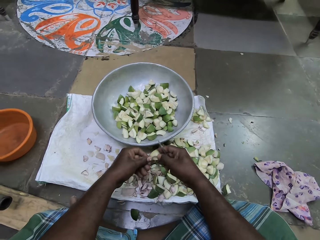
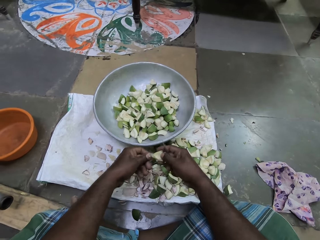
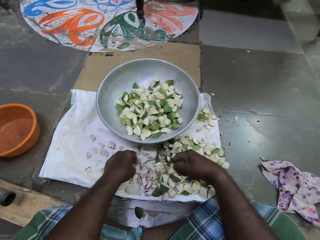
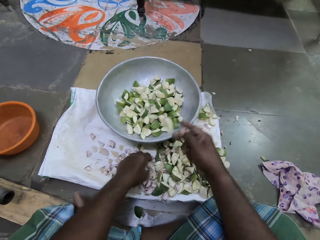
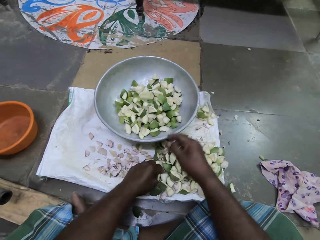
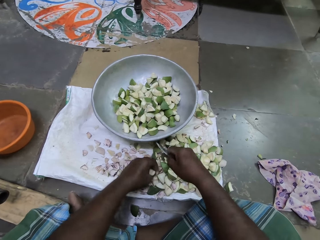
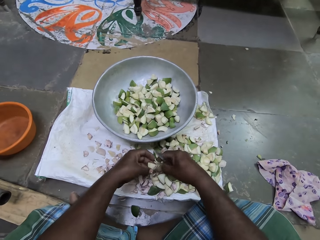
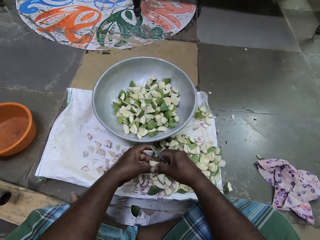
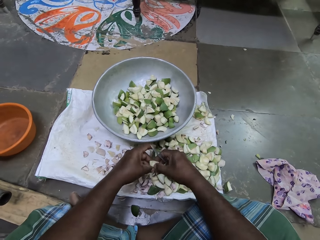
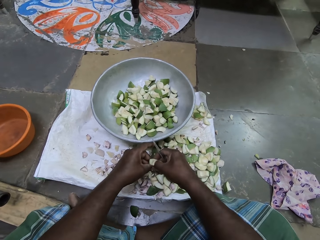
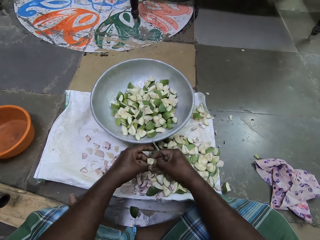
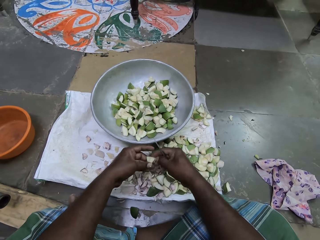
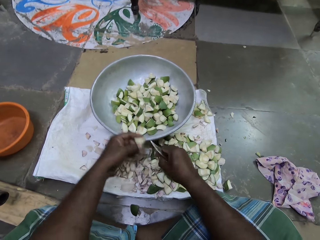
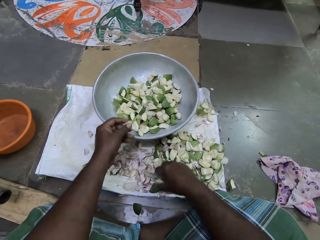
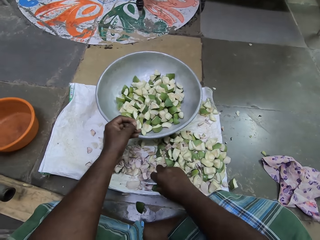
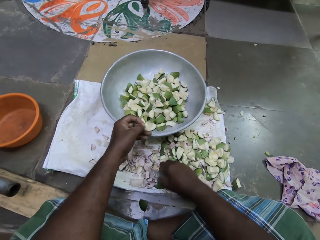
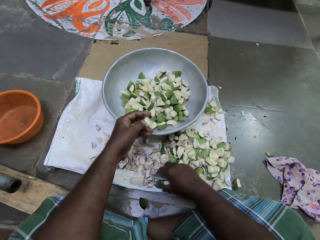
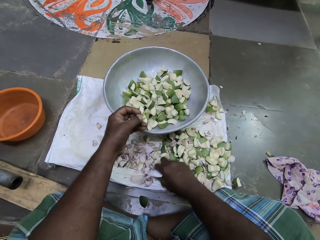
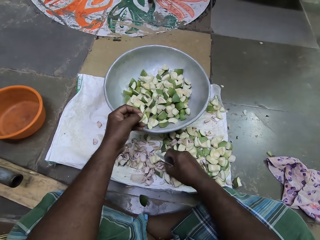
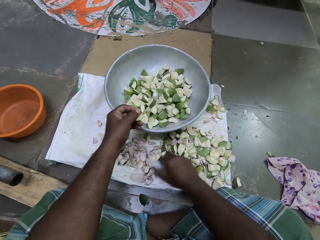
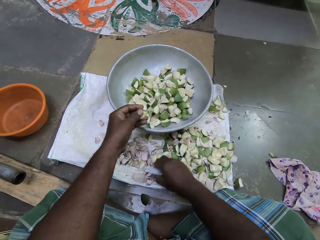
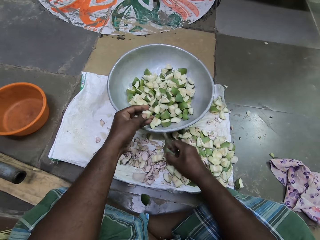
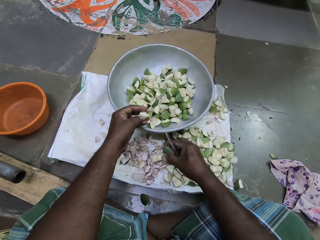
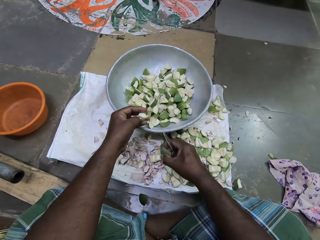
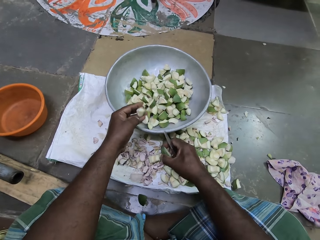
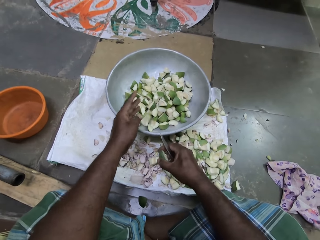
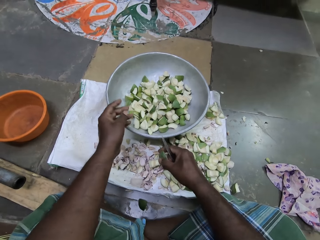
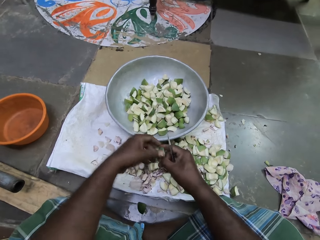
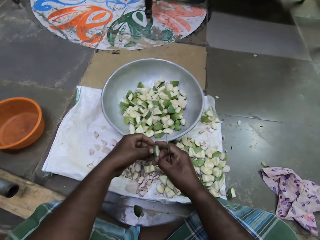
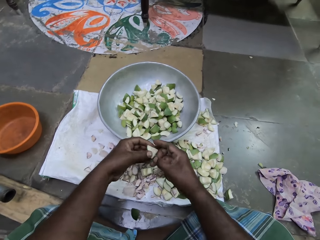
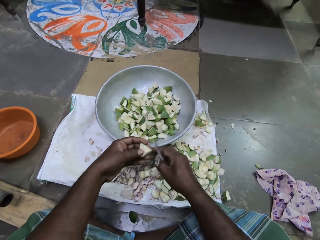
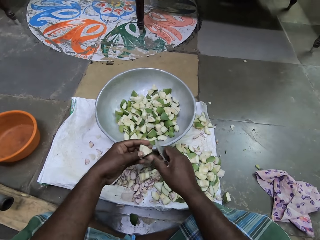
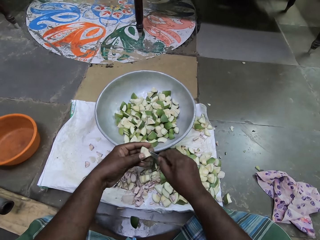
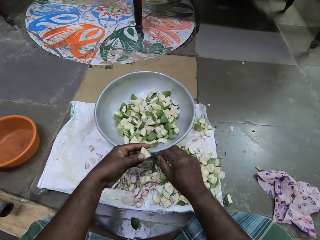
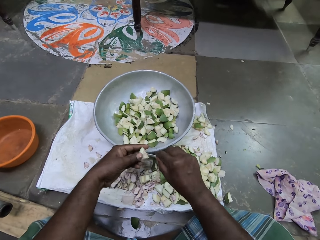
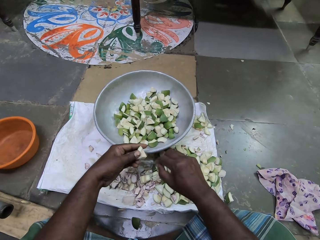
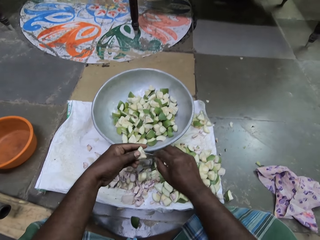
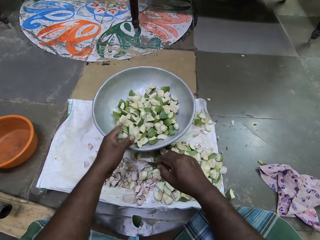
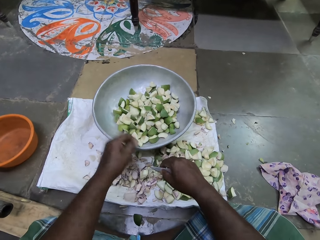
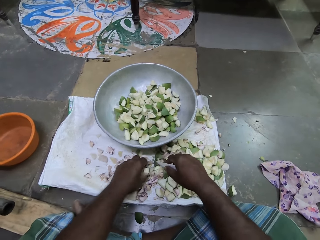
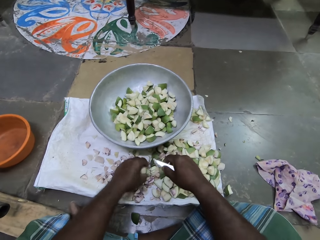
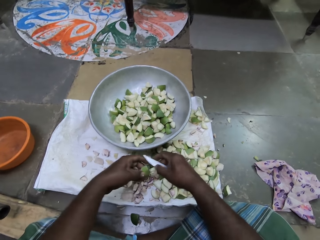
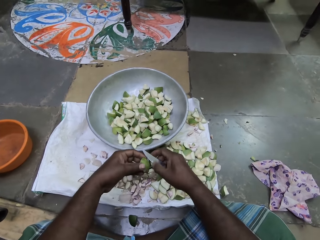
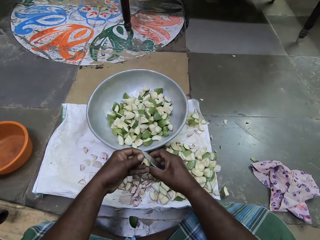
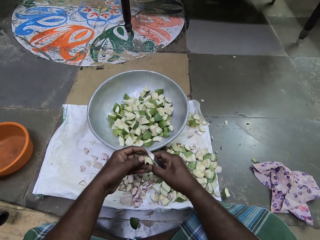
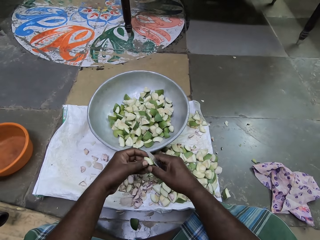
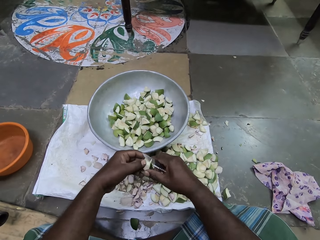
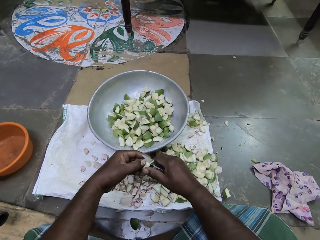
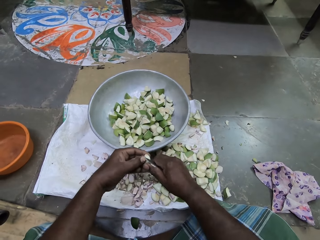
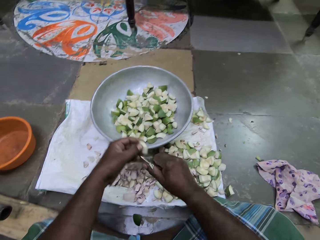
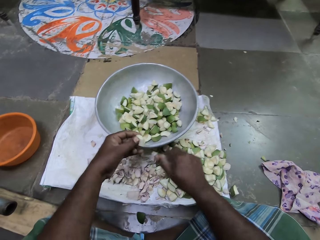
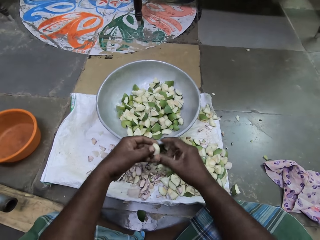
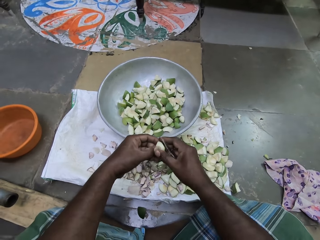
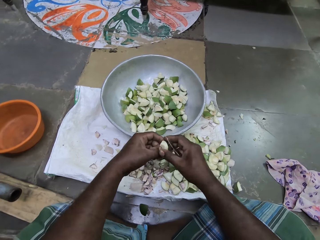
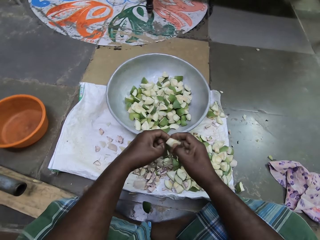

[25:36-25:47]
The camera wearer scratches the piece of fruit. She drops the apple slice in the bowl on the floor with her right hand. She picks an apple slice from the cloth on the floor with her left hand. She cleans the apple slice with both hands. She scratches the piece of fruit. She holds the apple slice in her left hand. She picks an apple slice from the cloth with her right hand. She drops the apple slice in the bowl with her right hand. She cleans the apple slice in her left hand with the knife in her right hand. She scratches the piece of fruit. She drops the apple slice in the bowl with her left hand. She picks an apple slice from the cloth with her left hand. She cuts the apple slice in her left hand with the knife in her right hand. She scratches the piece of fruit. She drops the apple cut on the cloth with her right hand. She cleans the apple slice with both hands.

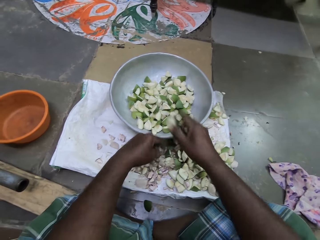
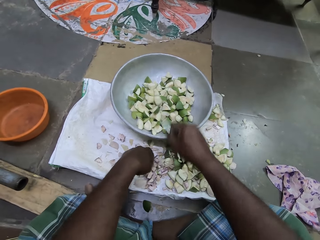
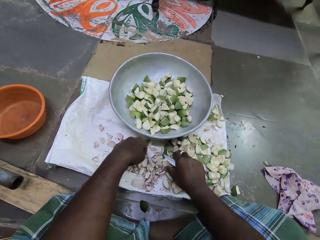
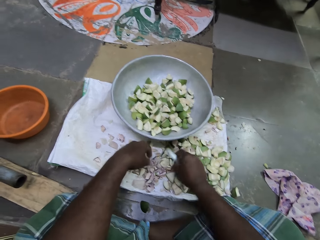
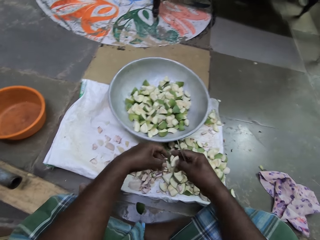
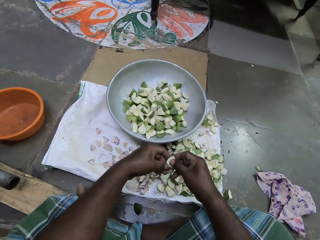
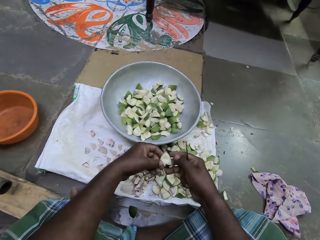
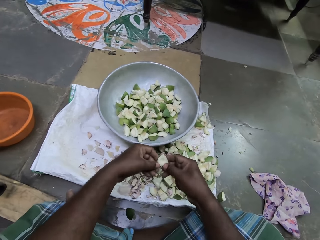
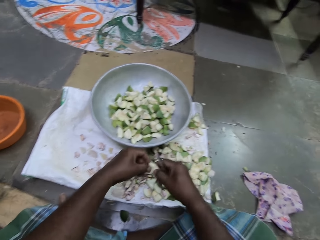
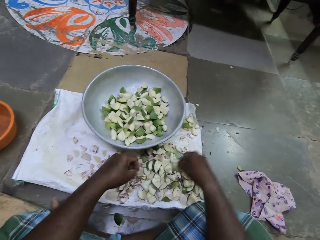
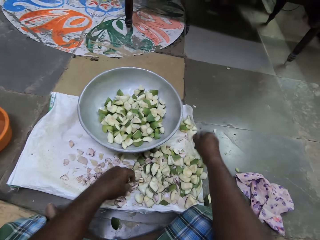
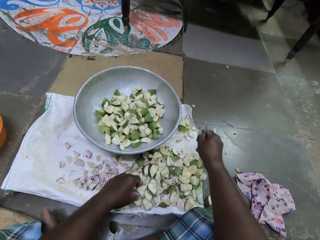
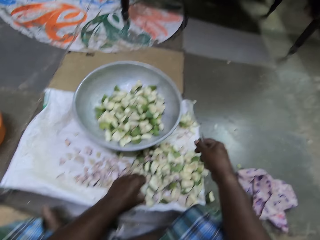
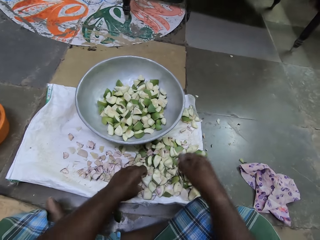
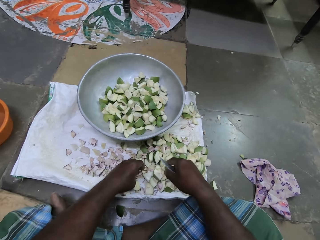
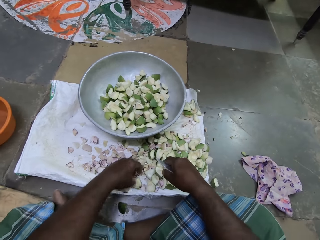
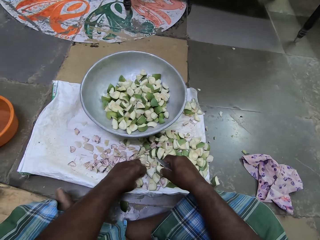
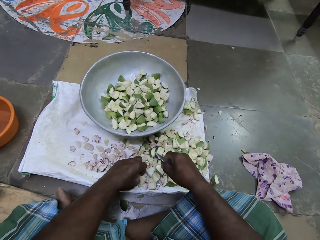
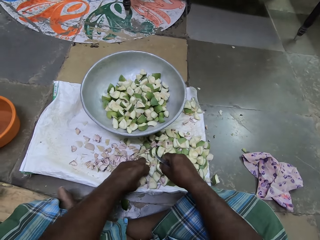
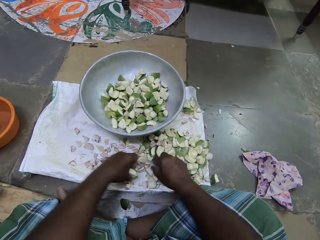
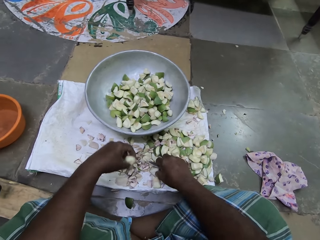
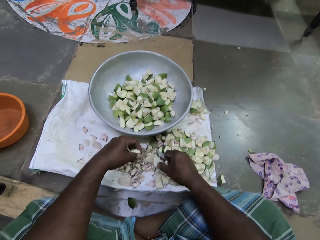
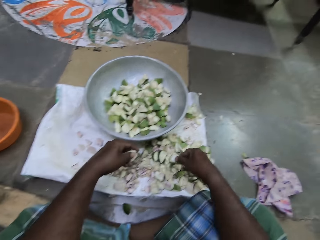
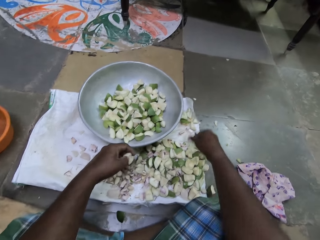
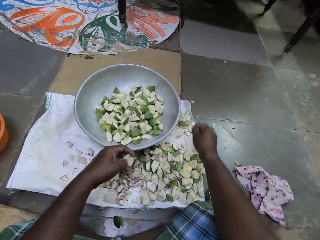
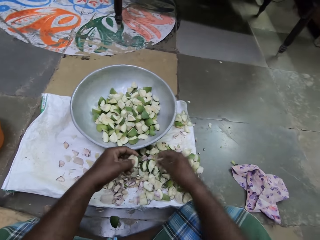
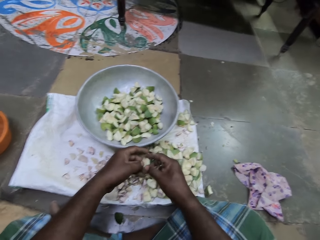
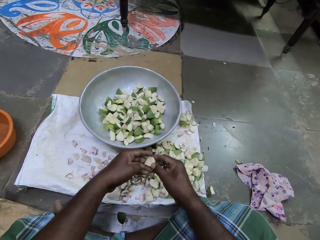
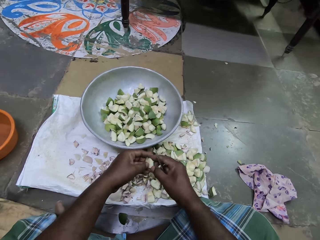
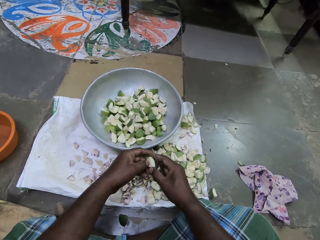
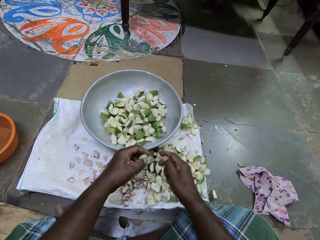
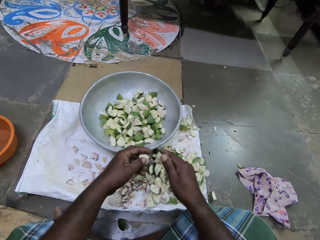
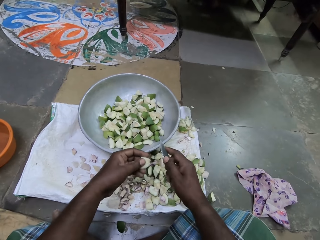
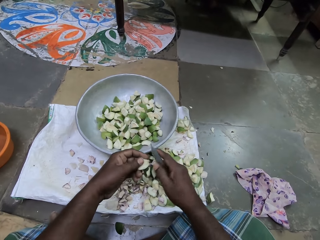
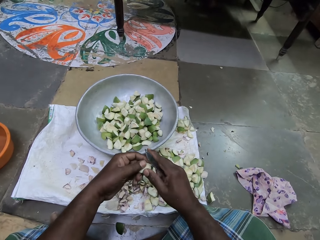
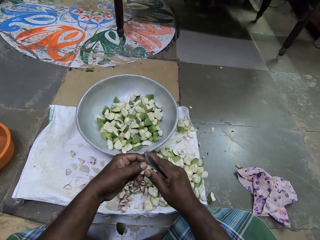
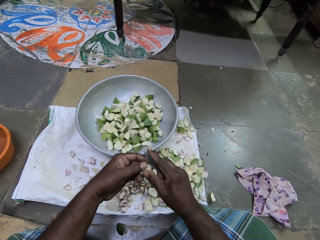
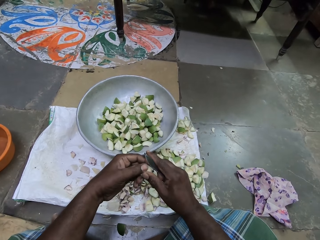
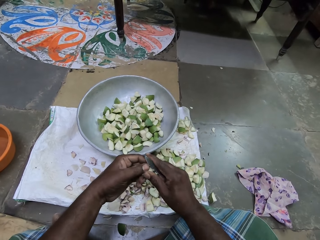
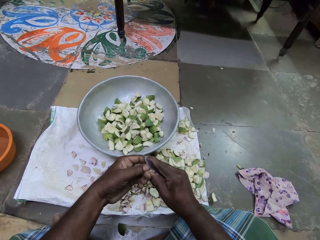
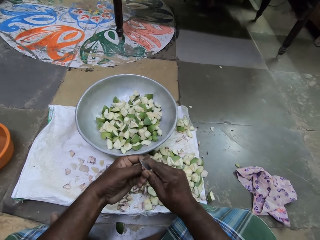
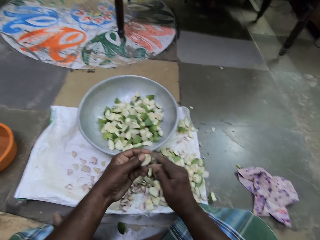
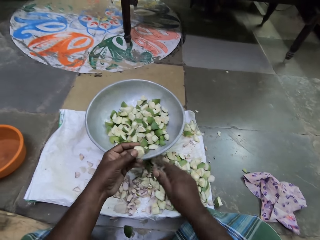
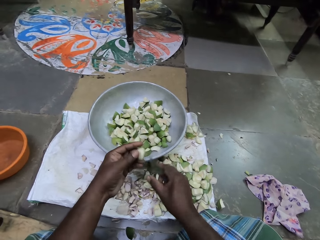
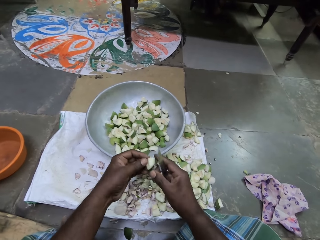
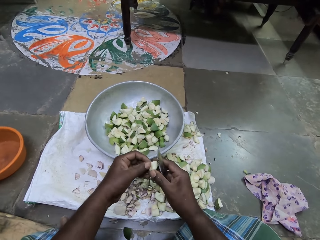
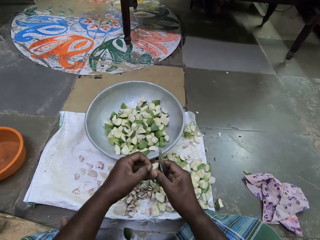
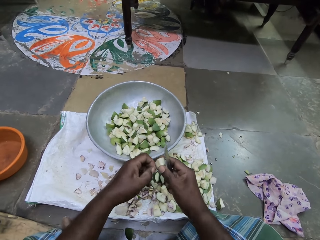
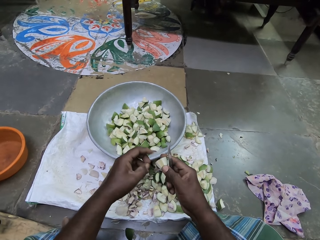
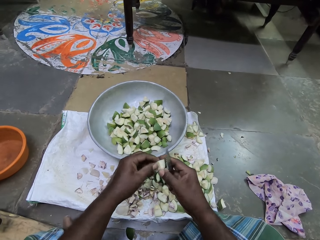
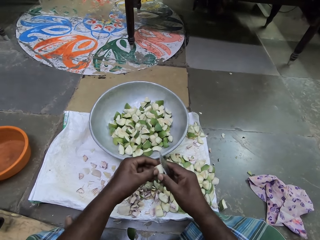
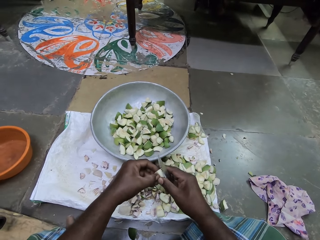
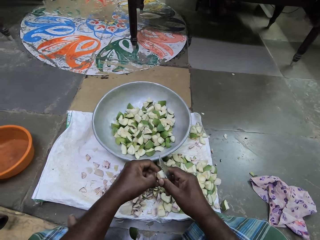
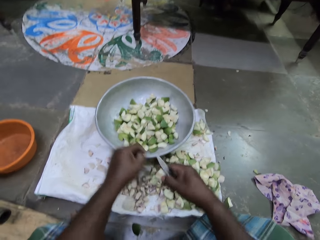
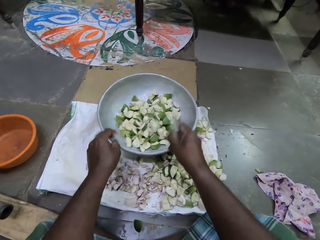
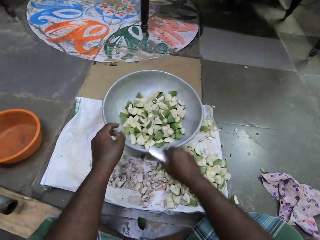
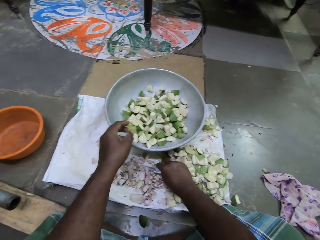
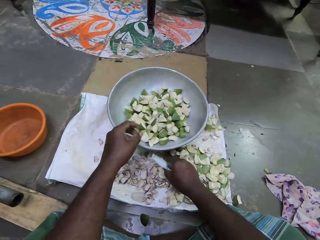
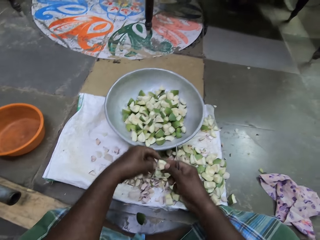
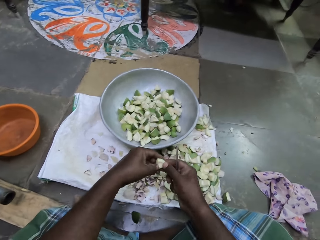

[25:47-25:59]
The camera wearer drops the apple slice in the bowl on the floor with her right hand. She picks up an apple slice or piece of fruit from the cloth on the floor with her right hand. She holds the apple slice with both hands. She scratches the piece of fruit. She drops the apple slice on the cloth on the floor with her right hand. She picks up an apple slice from the cloth on the floor with her left hand. She picks up an apple slice from the cloth on the floor with her right hand. She drops the apple slice on the cloth on the floor with her right hand. She cleans the apple slice with both hands. She scratches the piece of fruit. She cuts the apple slice in her left hand with the knife in her right hand. She drops the apple cut on the cloth on the floor with her right hand. She cleans the apple slice with both hands. She drops the apple slice in the bowl on the floor with her right hand. She picks up an apple slice from the cloth on the floor with her left hand.
